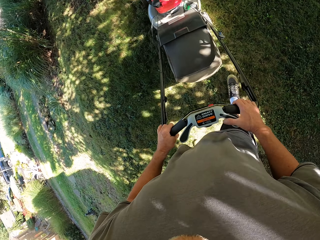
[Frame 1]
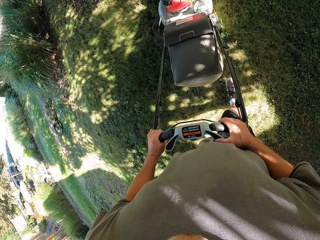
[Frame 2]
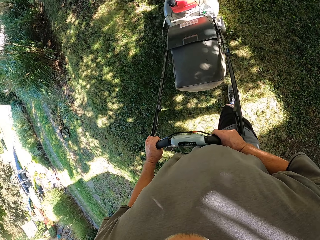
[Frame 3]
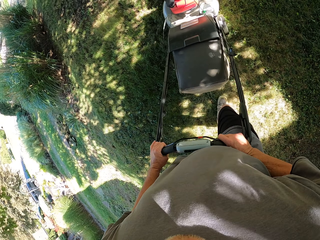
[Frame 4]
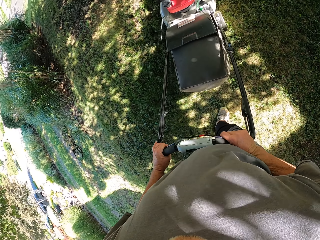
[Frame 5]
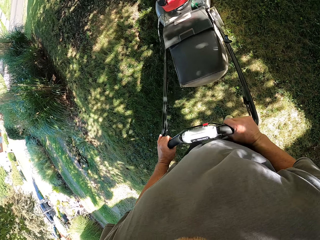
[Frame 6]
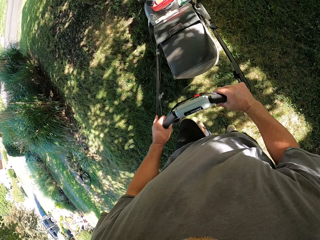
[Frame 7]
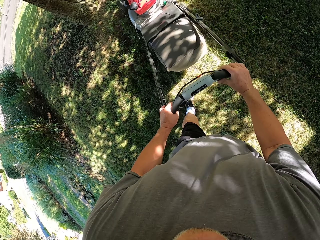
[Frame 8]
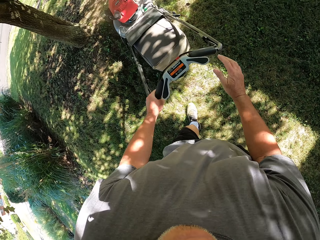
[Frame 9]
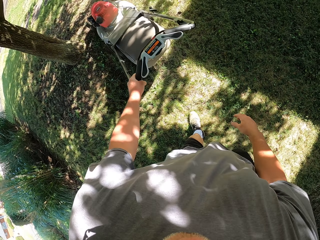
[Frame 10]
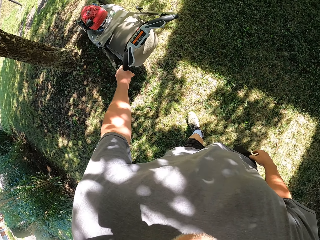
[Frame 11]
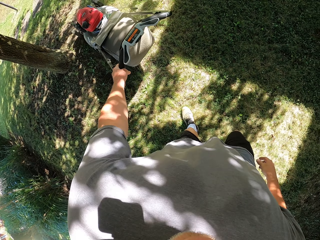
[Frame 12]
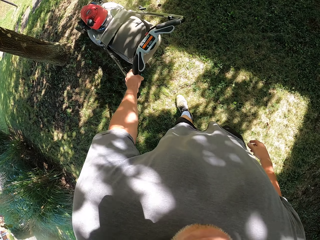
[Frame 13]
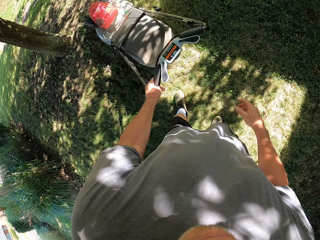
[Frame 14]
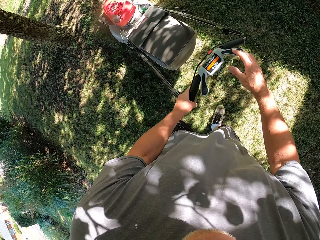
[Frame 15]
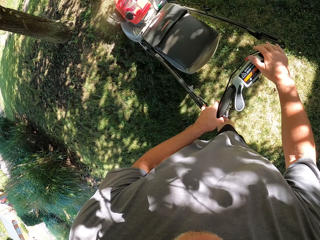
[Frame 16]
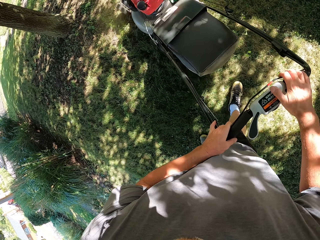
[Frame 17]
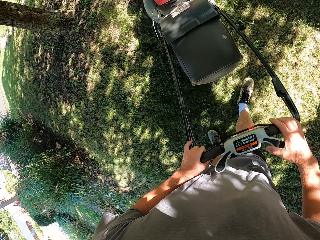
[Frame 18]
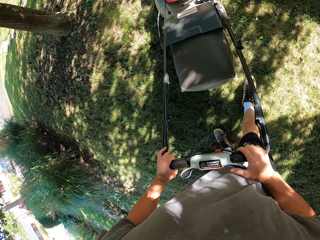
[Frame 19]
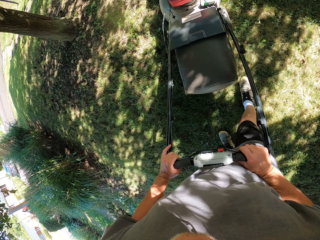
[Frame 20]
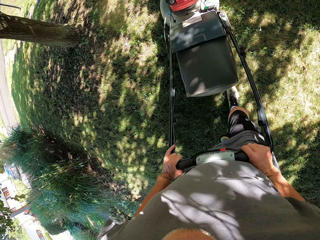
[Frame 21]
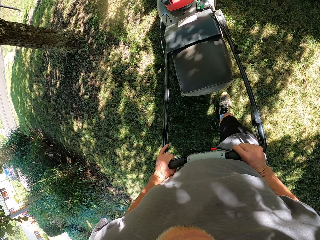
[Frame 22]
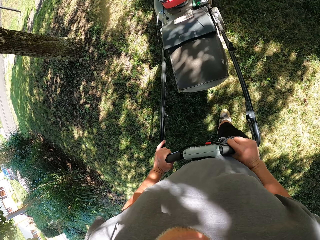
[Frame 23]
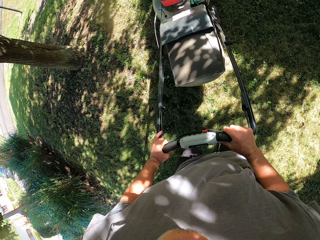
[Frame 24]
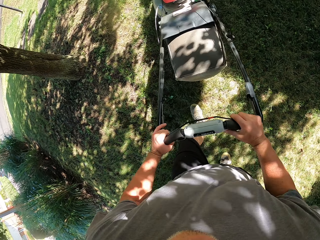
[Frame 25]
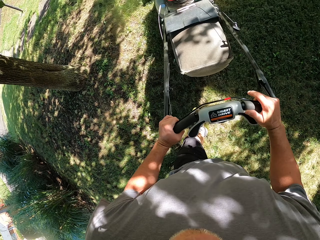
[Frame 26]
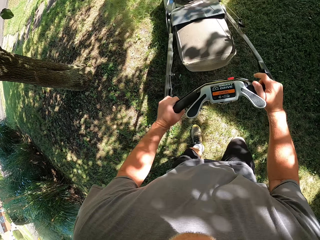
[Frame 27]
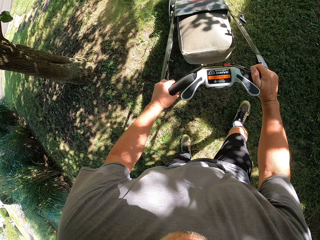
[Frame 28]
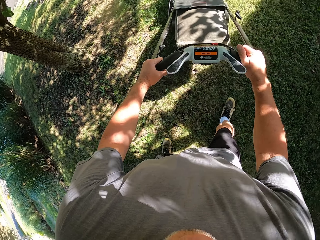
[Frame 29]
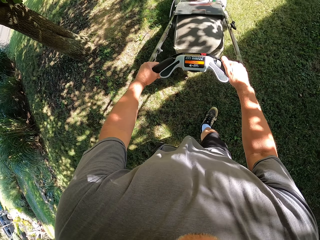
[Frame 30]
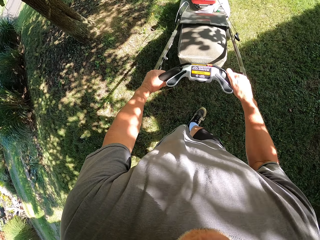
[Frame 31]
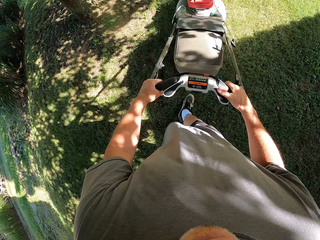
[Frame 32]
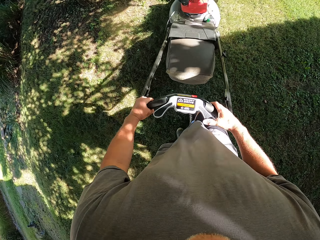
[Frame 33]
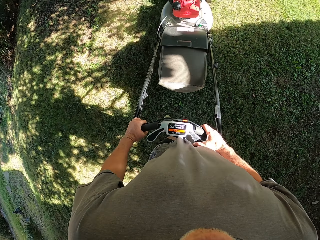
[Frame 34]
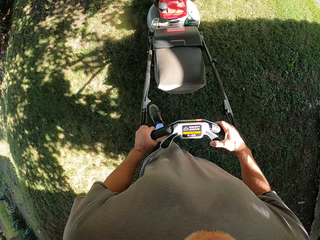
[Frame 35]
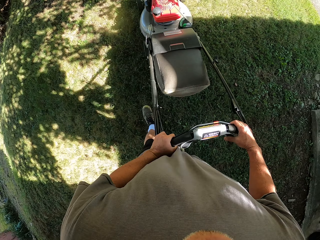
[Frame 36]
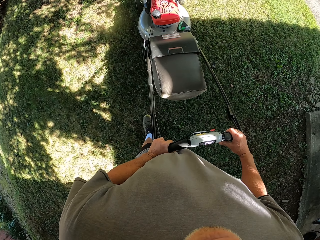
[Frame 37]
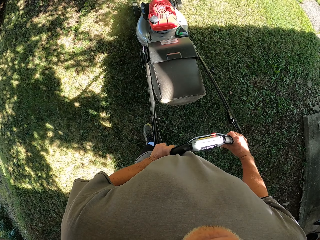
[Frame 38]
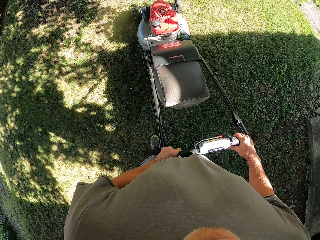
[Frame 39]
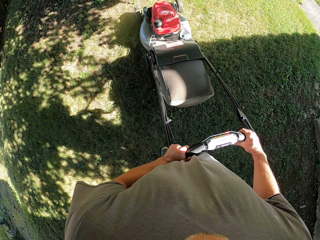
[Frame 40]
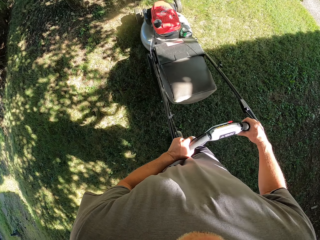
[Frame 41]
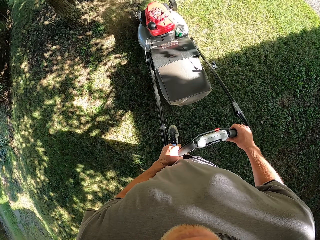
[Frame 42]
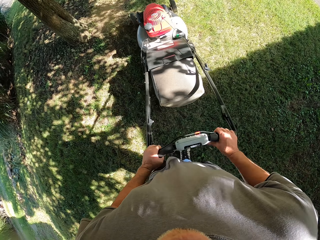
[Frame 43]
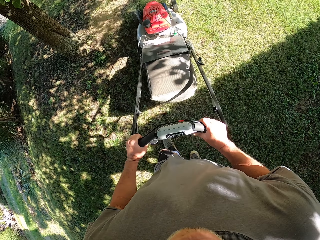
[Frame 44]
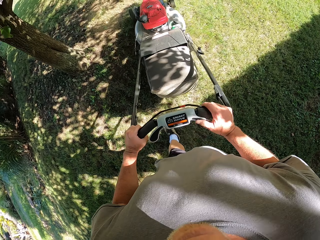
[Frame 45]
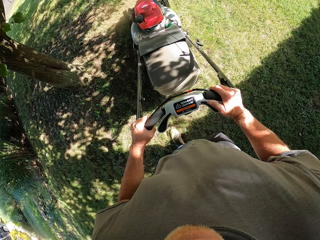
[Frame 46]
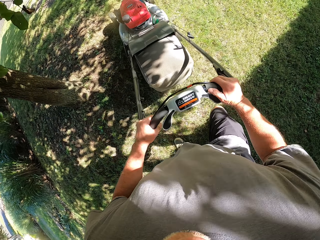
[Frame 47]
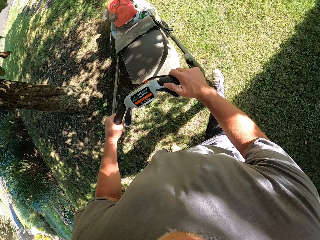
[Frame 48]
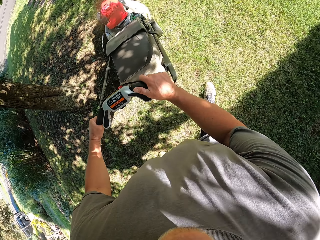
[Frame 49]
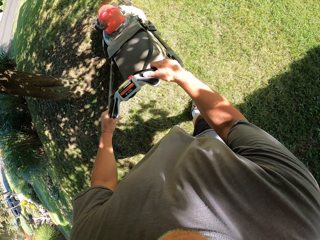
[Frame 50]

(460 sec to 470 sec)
The camera wearer holds the lawn mower with his left hand. He pulls the lawn mower with his left hand. He holds the lawn mower with both hands. He mows the lawn with the lawn mower in both hands.

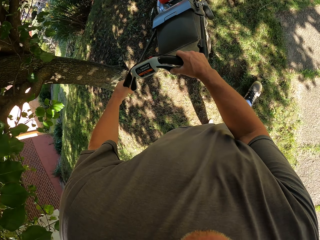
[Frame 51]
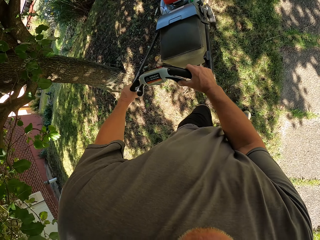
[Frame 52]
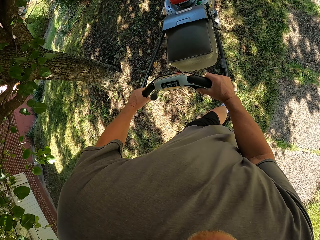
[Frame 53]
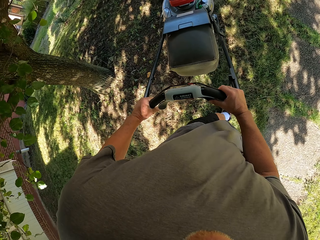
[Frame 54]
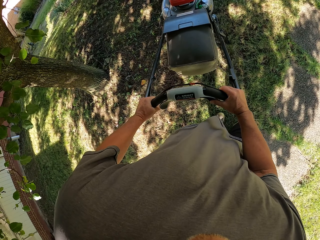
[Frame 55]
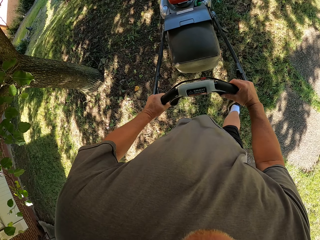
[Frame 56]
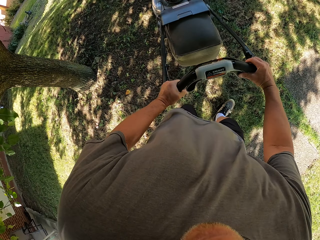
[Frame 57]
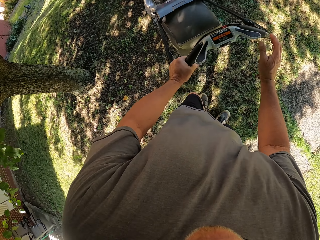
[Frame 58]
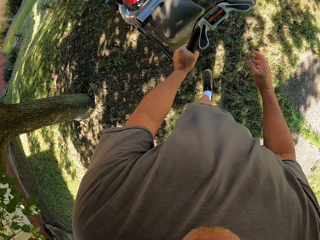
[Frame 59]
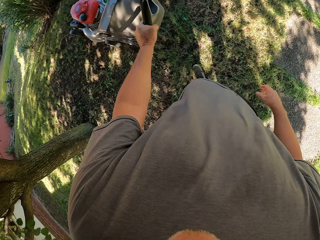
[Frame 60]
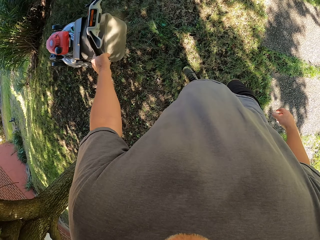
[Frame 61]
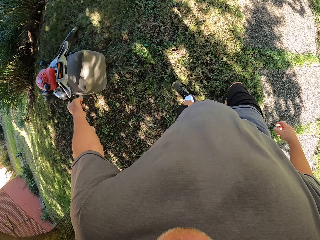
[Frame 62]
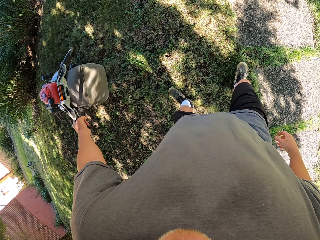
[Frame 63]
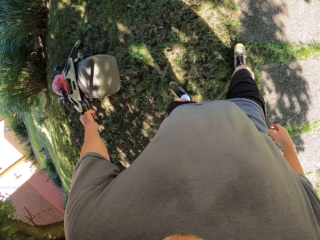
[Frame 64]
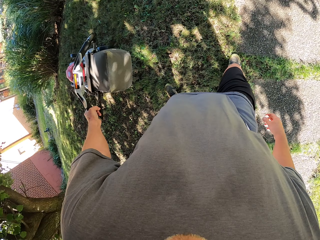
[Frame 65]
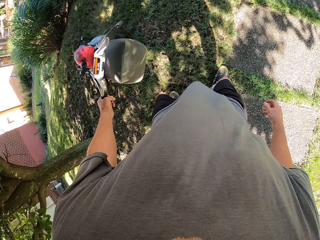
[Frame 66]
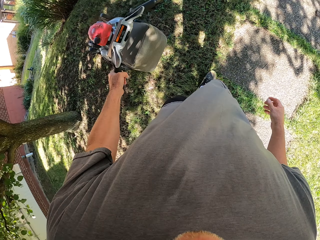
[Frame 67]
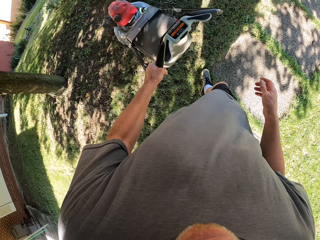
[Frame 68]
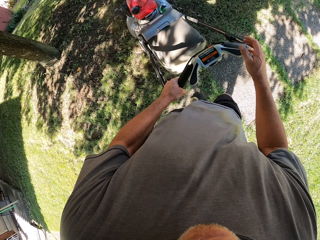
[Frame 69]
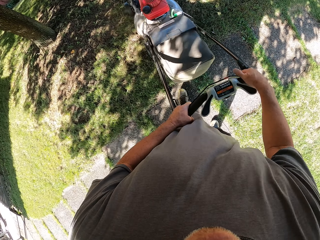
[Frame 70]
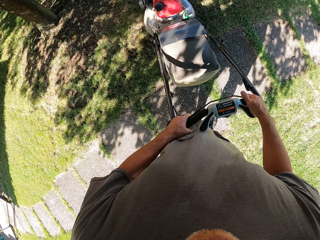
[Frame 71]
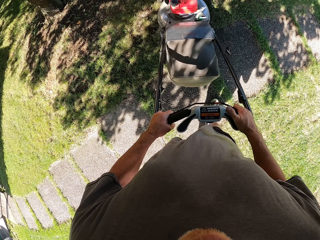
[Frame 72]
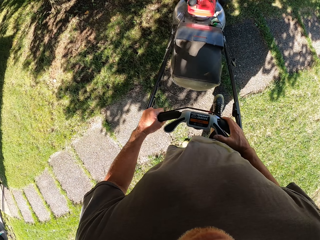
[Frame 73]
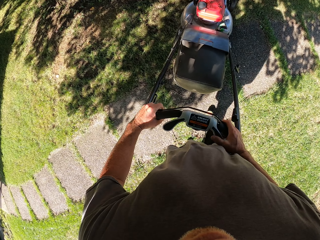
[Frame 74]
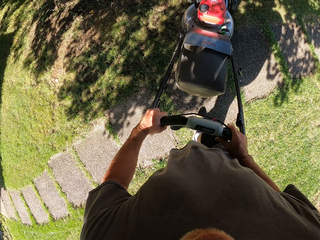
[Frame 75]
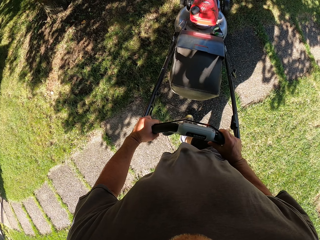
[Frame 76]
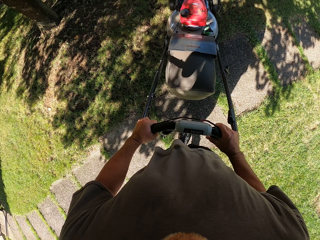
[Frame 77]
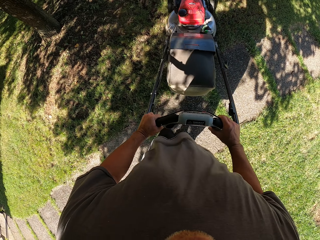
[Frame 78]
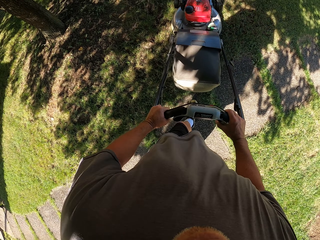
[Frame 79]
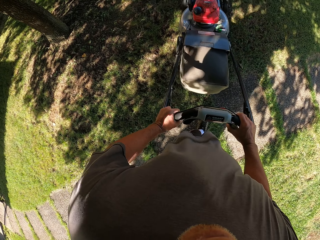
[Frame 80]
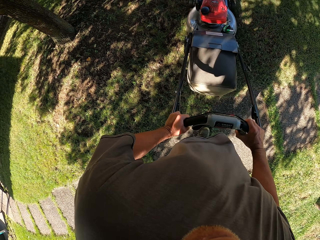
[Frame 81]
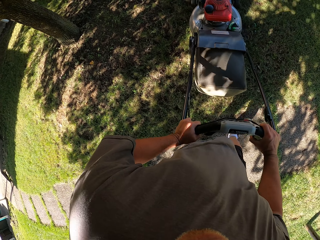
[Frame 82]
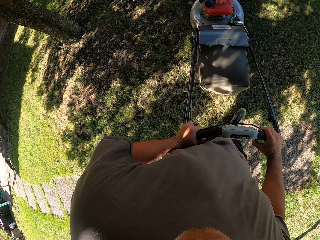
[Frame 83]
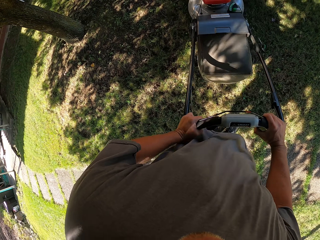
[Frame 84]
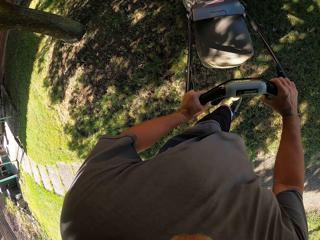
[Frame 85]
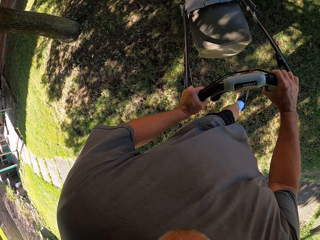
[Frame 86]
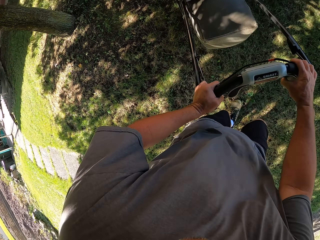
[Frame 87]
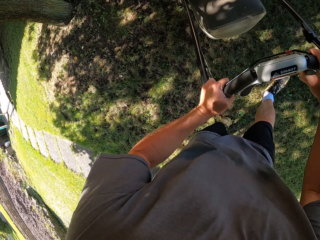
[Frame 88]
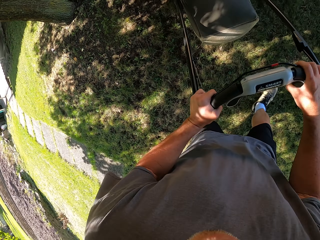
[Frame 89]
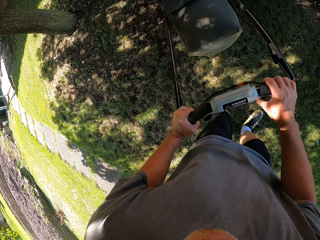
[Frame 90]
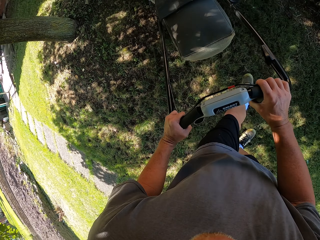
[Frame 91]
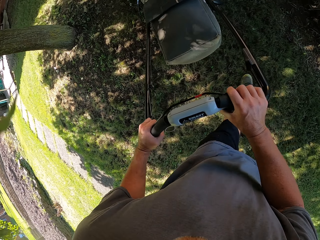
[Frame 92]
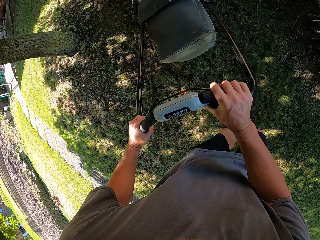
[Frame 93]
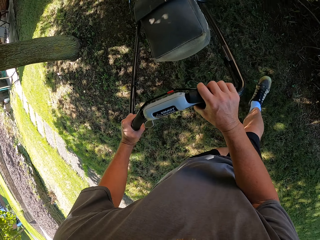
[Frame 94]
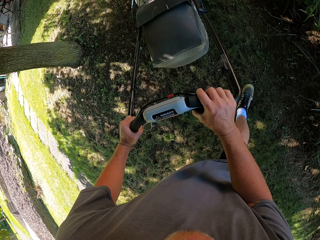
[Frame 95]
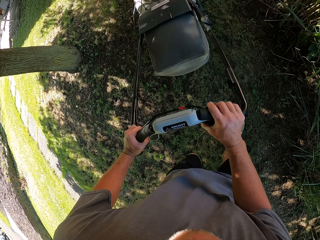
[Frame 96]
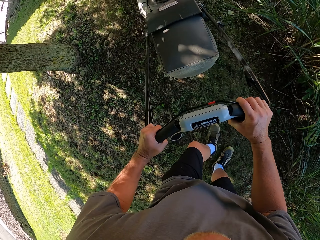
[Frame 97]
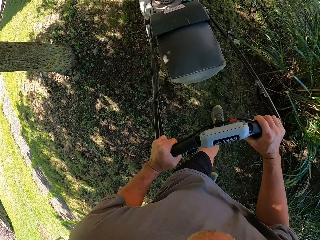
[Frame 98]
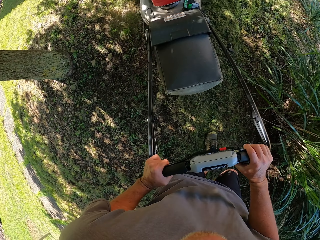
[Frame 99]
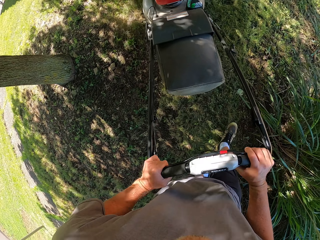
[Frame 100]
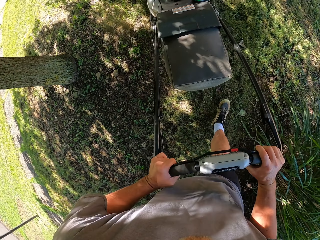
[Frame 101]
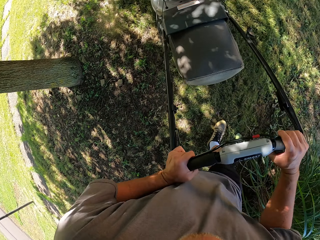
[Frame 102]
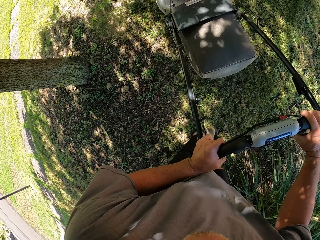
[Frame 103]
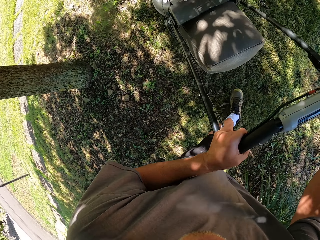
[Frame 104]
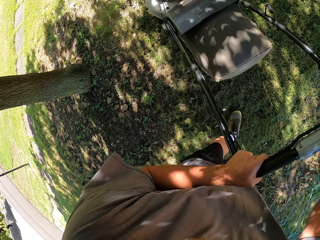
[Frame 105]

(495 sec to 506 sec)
The camera wearer holds the lawn mower with his left hand. He pulls the lawn mower with his left hand. He holds the lawn mower with both hands. He mows the lawn with the lawn mower in both hands.
